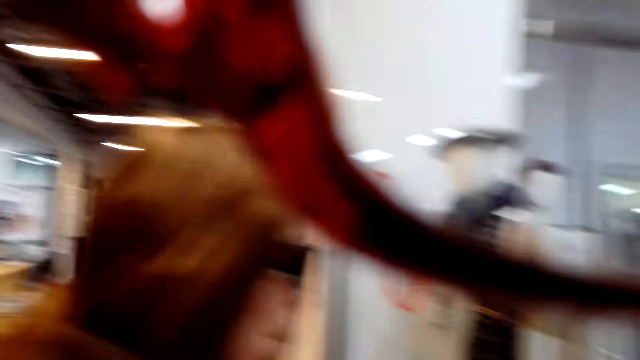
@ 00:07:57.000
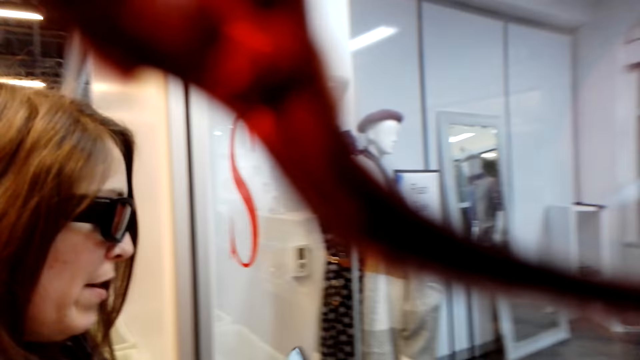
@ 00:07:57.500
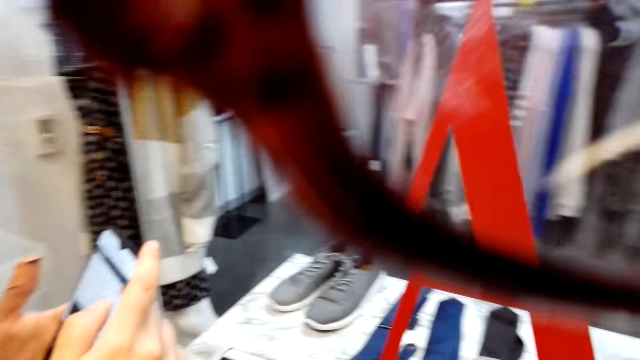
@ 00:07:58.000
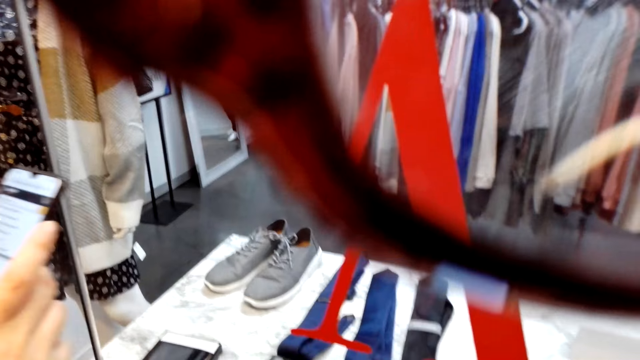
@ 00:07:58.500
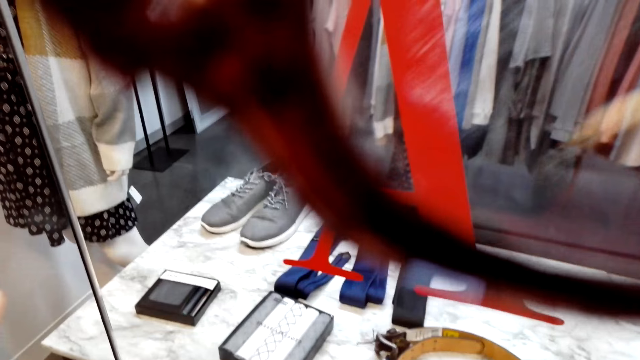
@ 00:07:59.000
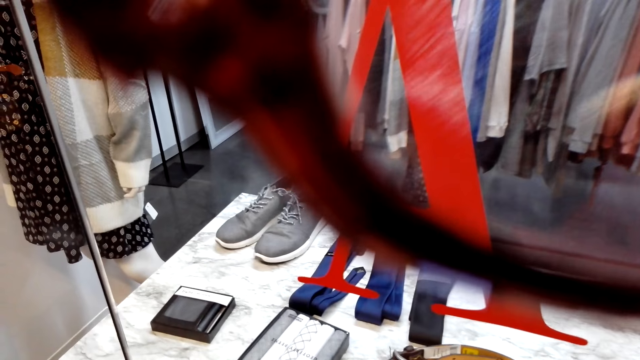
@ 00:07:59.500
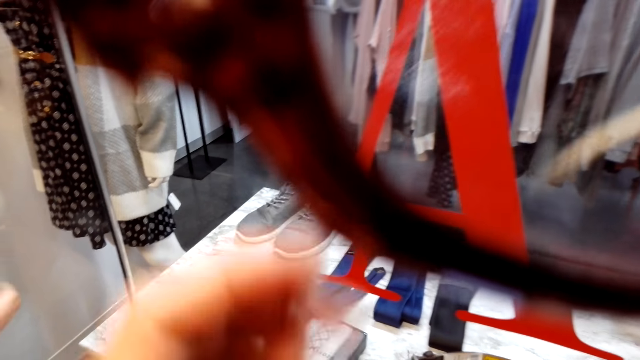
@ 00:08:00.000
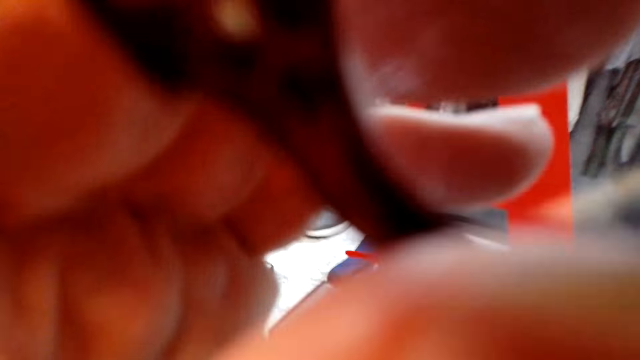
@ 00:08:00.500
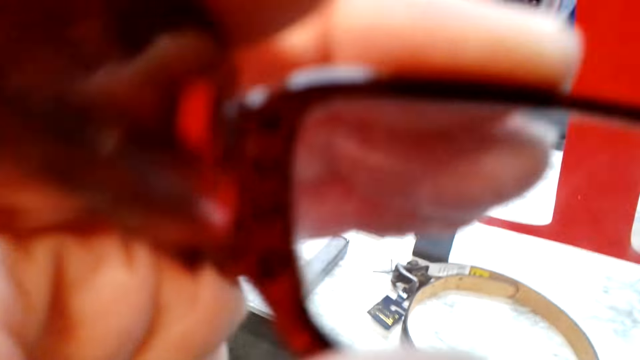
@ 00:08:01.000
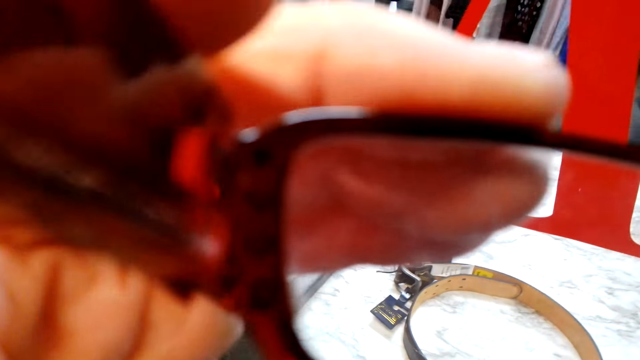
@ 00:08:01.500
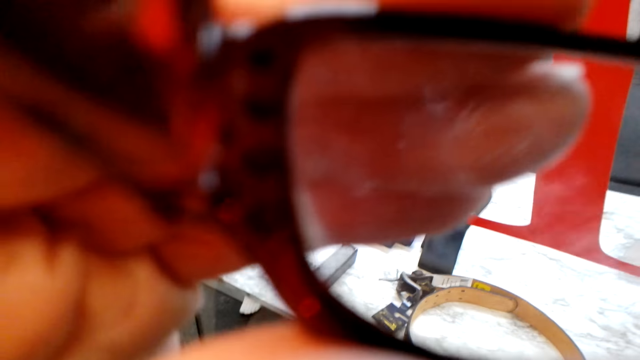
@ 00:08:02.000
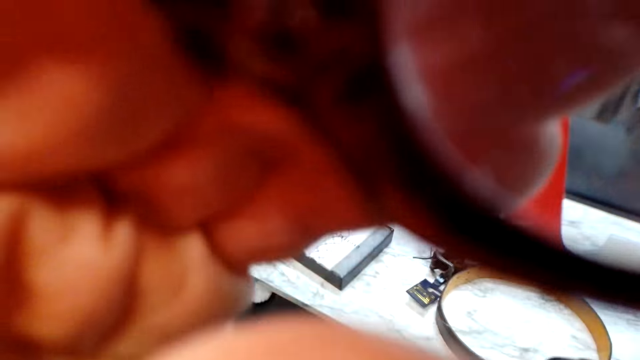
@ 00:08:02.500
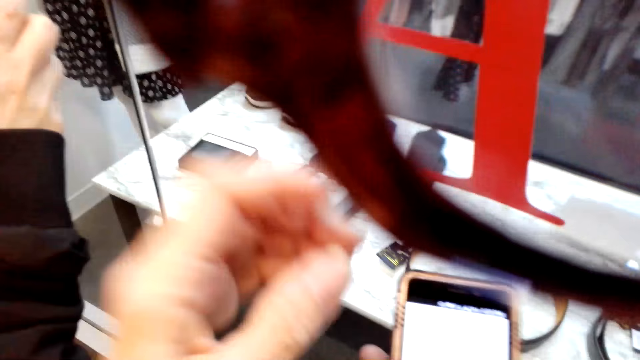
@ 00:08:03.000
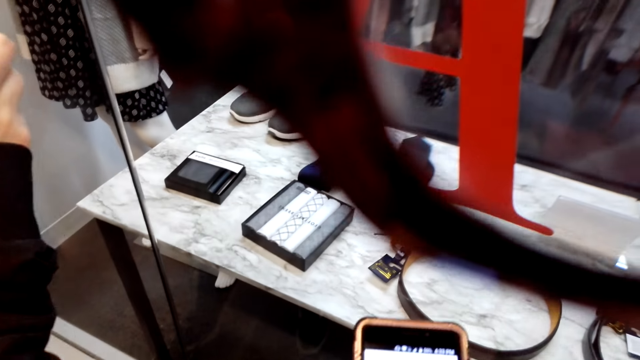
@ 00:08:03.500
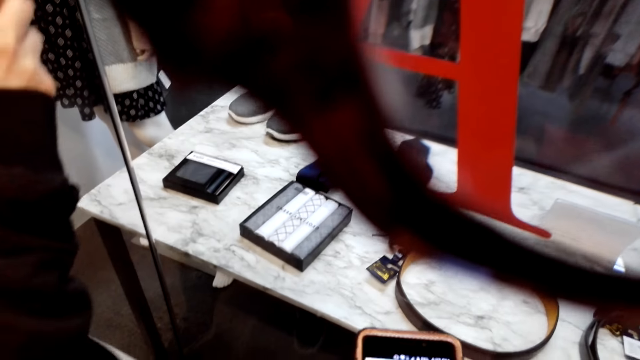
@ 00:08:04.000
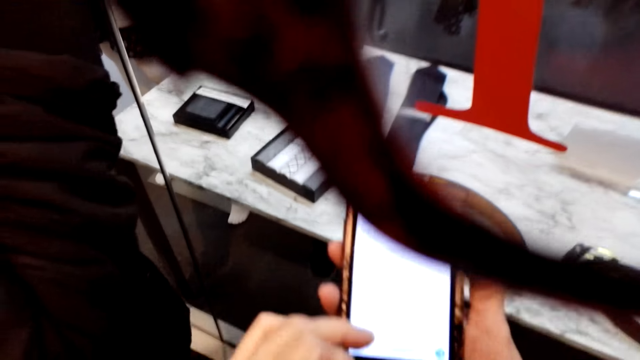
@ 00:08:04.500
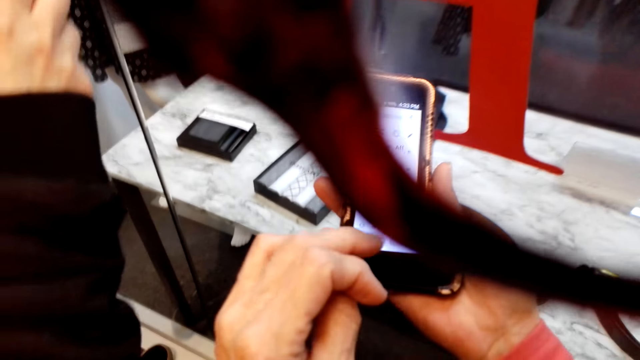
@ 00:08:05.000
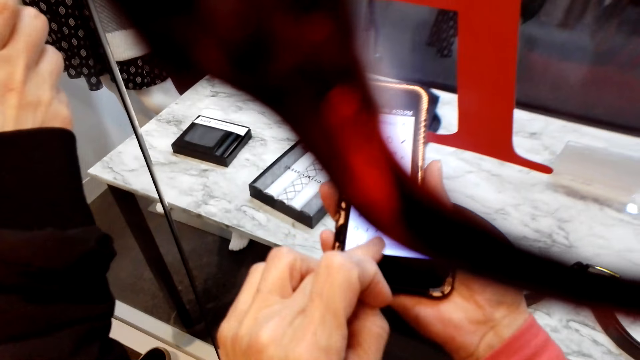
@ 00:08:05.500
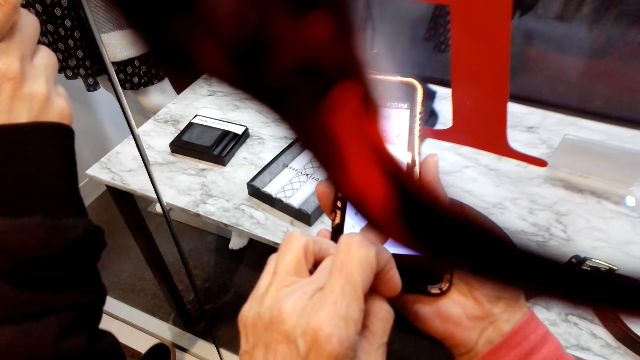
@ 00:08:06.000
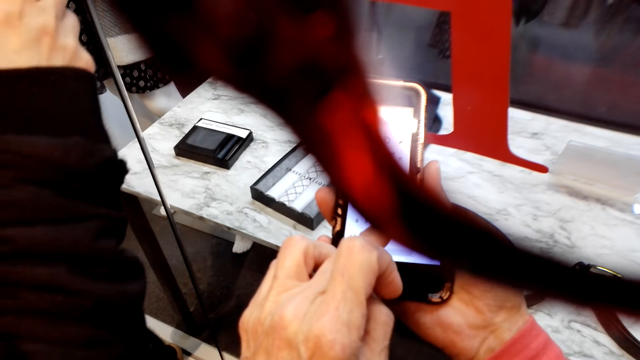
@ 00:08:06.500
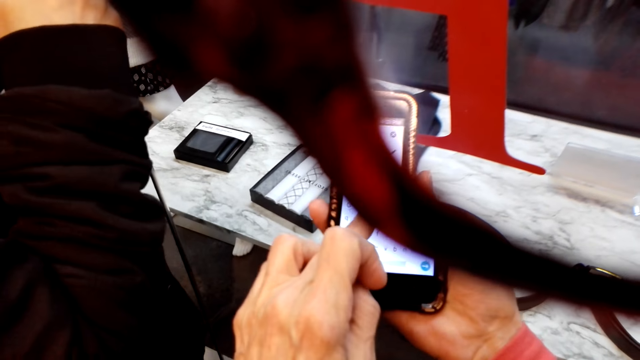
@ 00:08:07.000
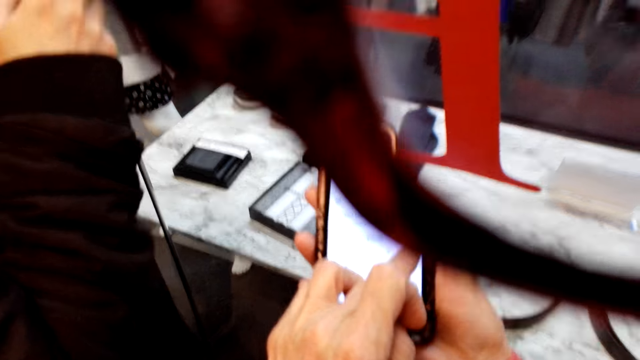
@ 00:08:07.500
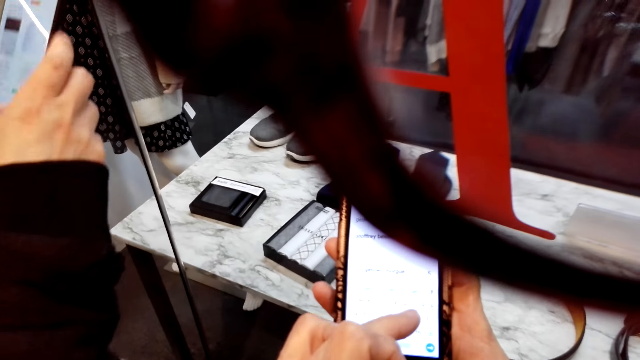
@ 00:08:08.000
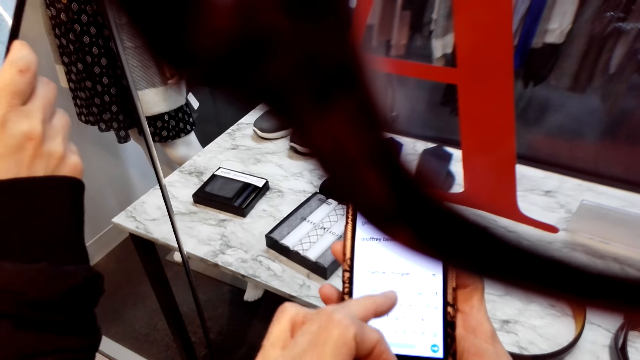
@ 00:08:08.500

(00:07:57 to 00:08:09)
The camera wearer holds the sunglasses. A lady scrolls through the phone. The camera wearer talks to the lady and scrolls through the phone.

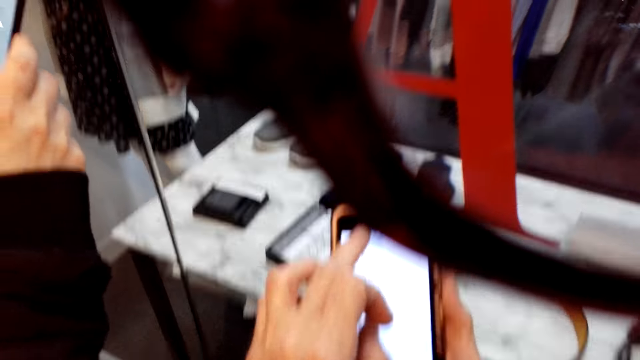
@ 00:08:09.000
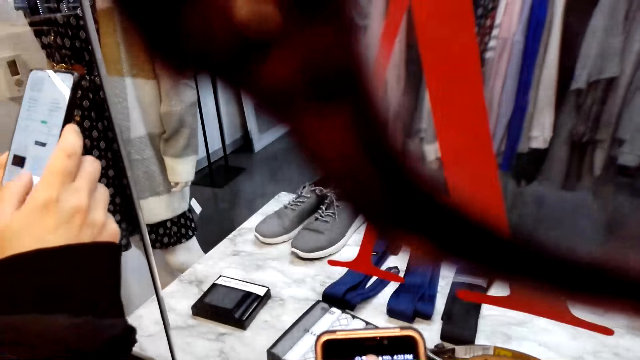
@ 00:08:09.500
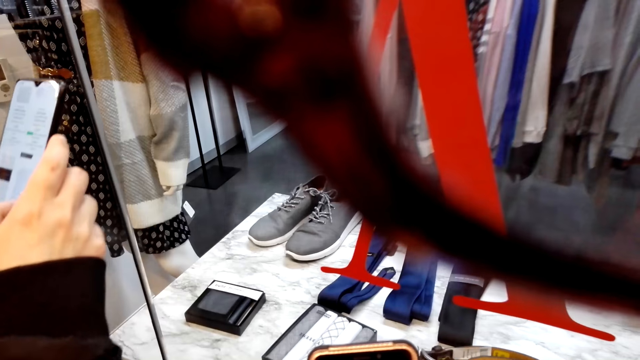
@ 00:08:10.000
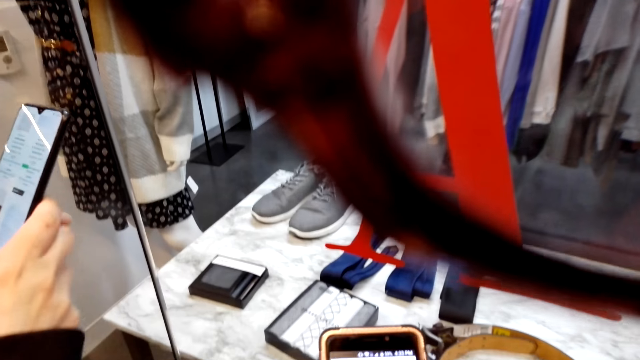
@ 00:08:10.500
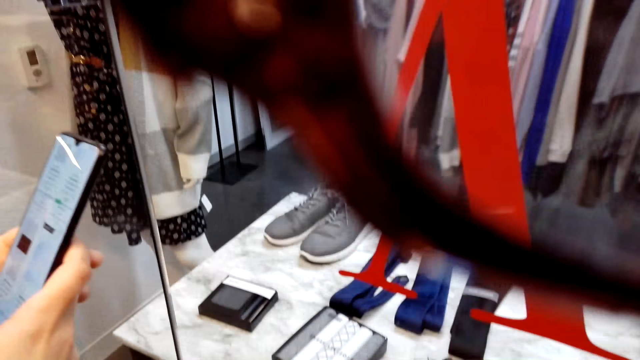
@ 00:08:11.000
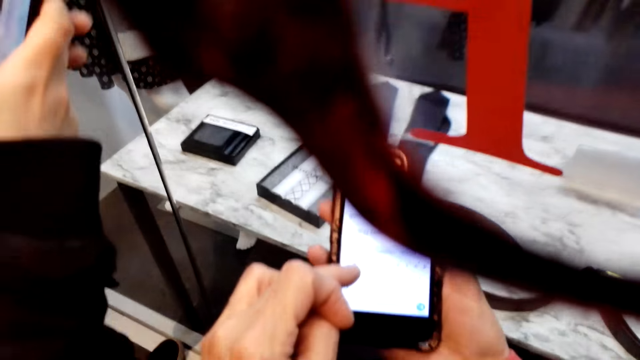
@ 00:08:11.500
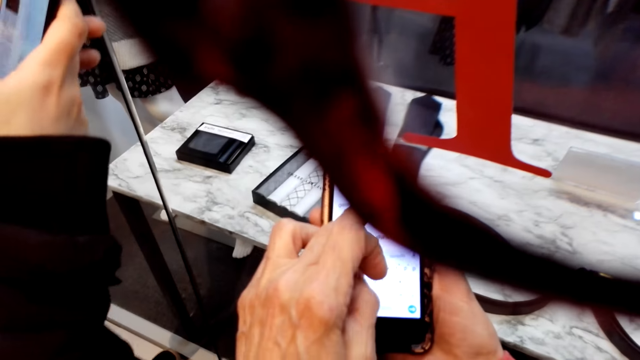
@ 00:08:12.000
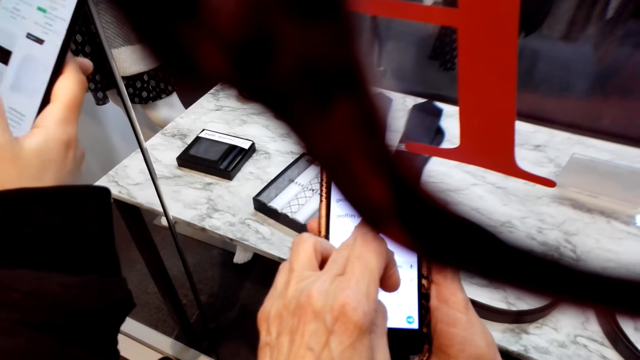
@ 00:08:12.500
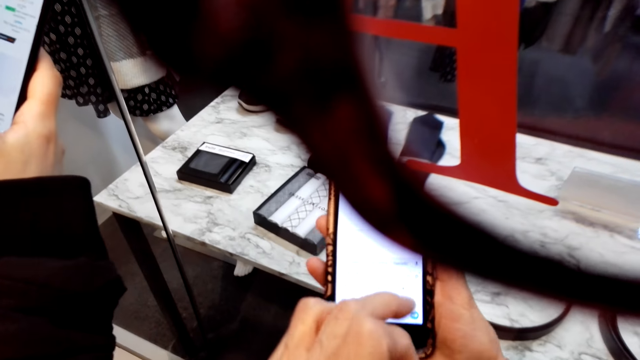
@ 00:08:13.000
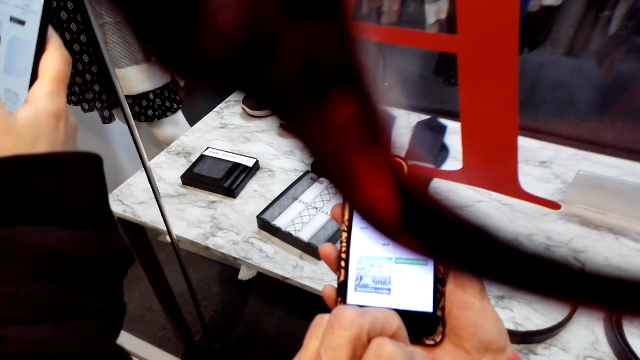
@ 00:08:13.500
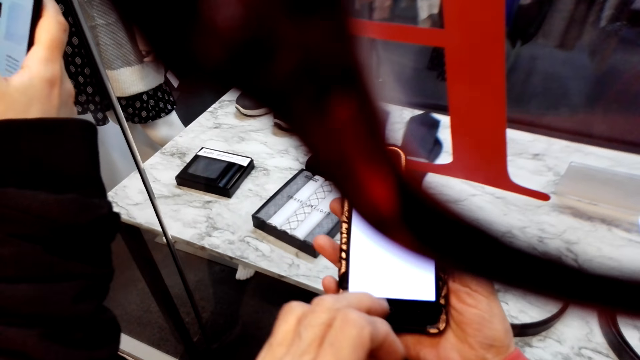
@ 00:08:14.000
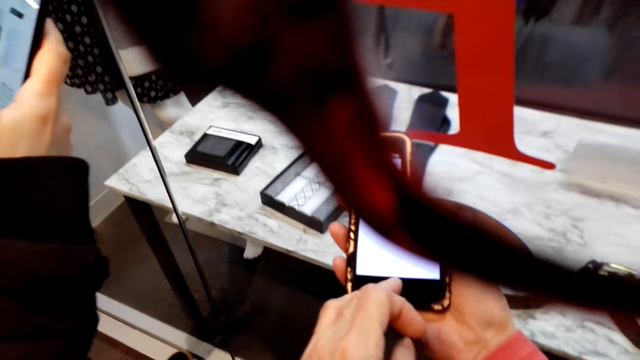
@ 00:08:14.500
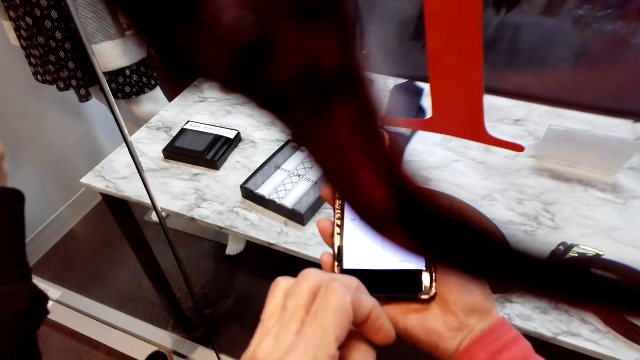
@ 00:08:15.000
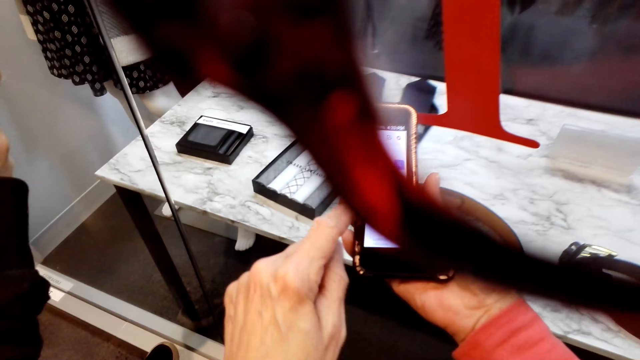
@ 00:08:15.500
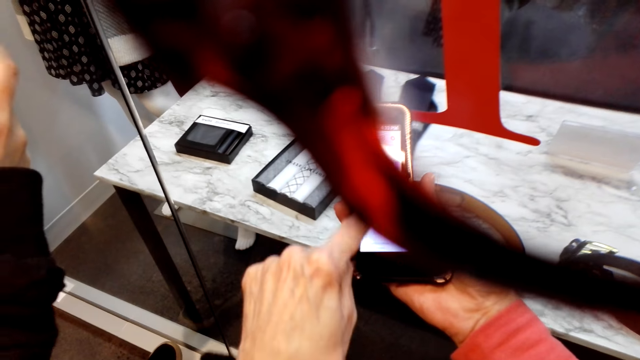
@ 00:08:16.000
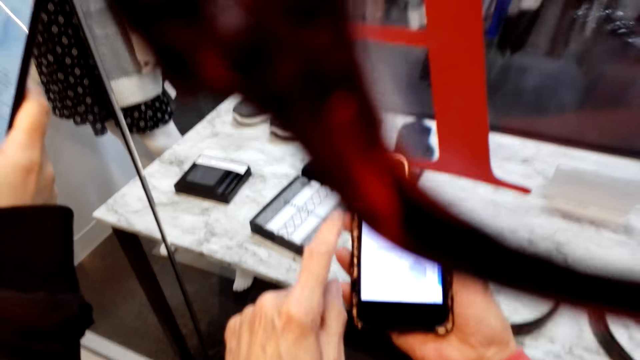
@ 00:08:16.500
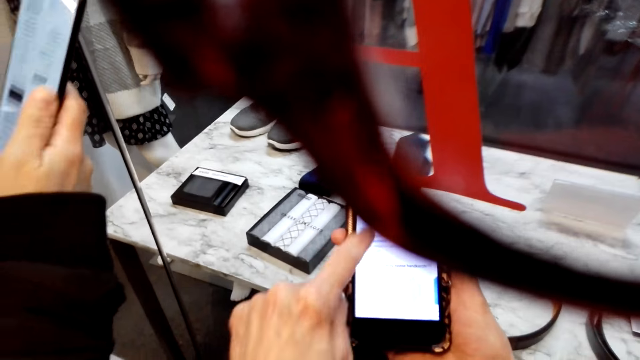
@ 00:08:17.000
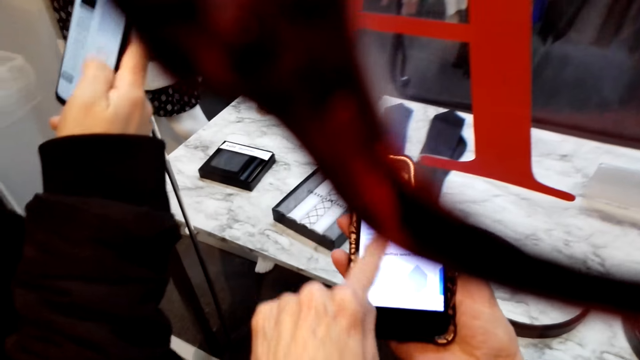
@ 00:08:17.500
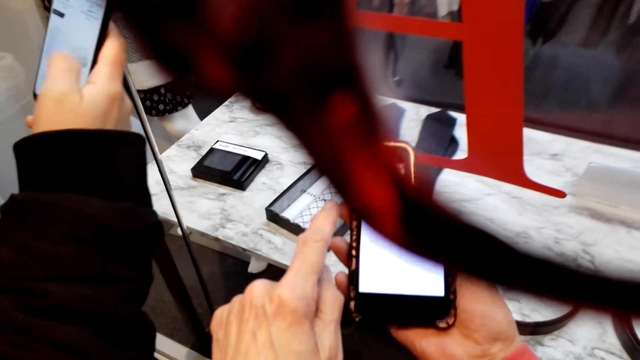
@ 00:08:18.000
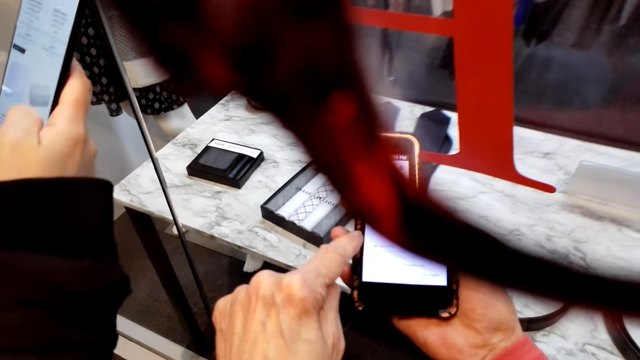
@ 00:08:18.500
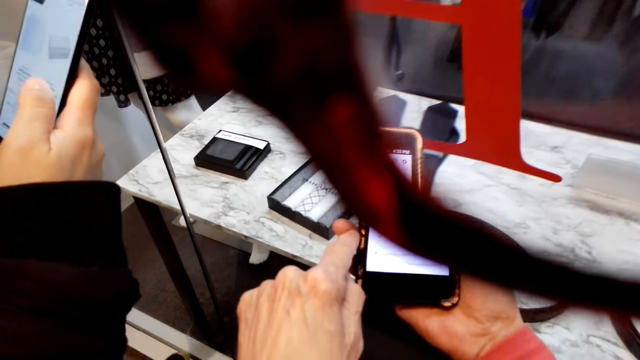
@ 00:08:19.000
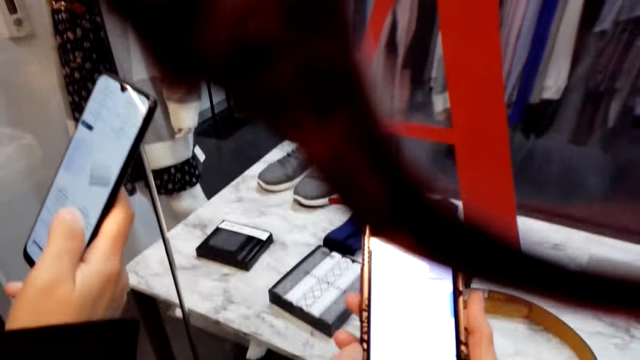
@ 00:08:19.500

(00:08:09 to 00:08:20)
The camera wearer and a woman scroll the phone.
